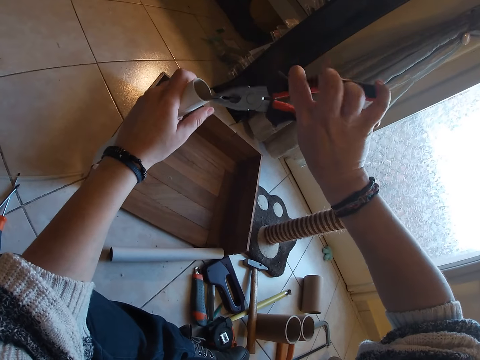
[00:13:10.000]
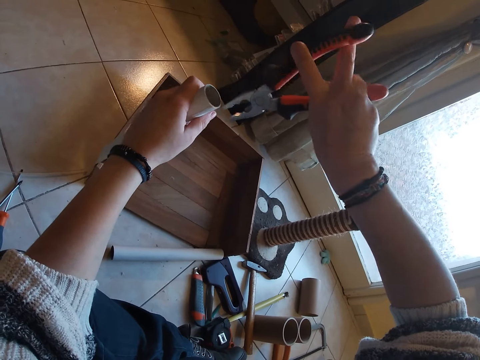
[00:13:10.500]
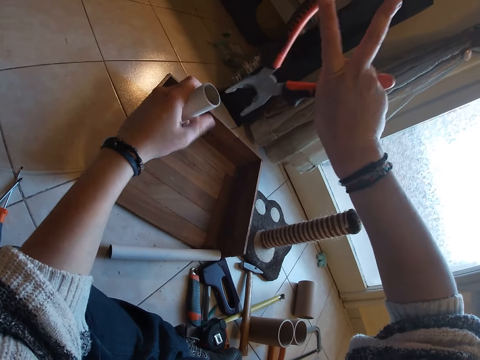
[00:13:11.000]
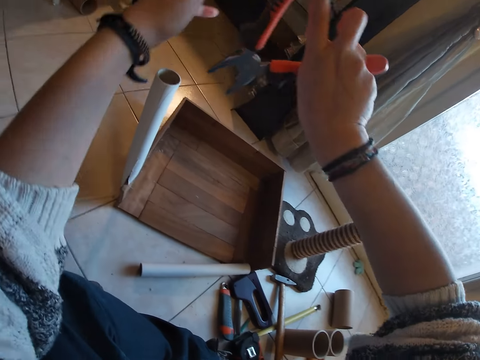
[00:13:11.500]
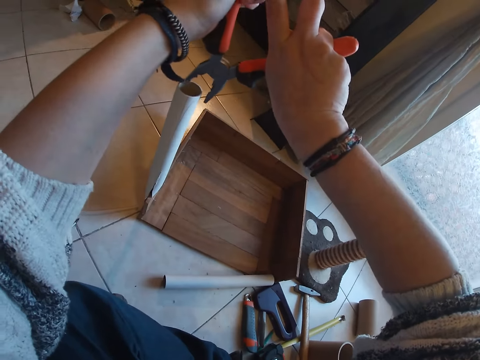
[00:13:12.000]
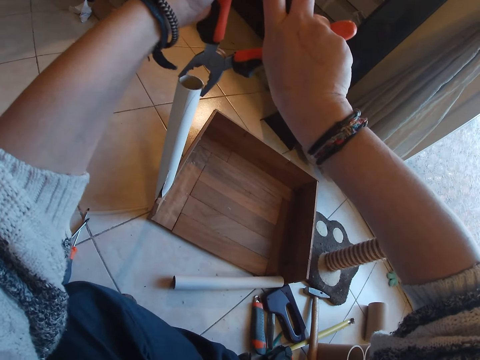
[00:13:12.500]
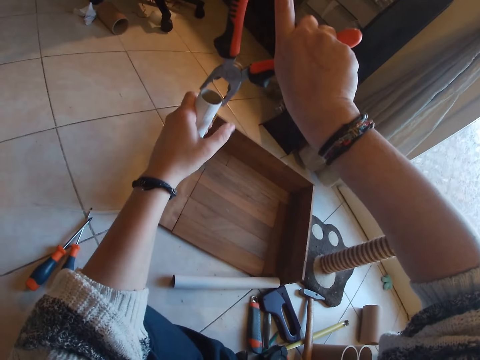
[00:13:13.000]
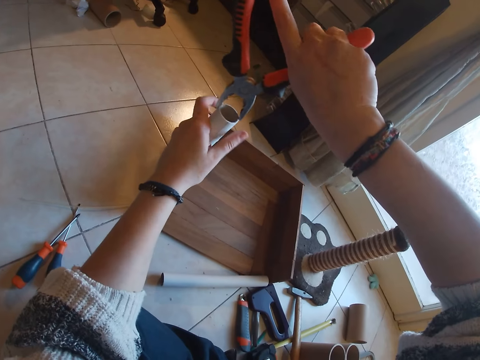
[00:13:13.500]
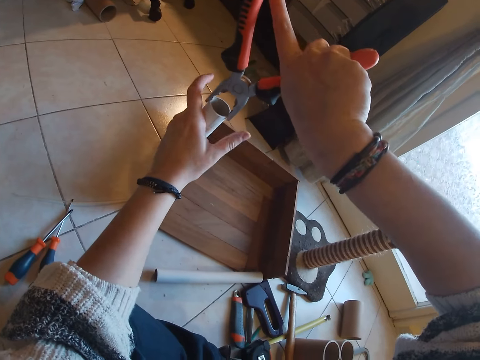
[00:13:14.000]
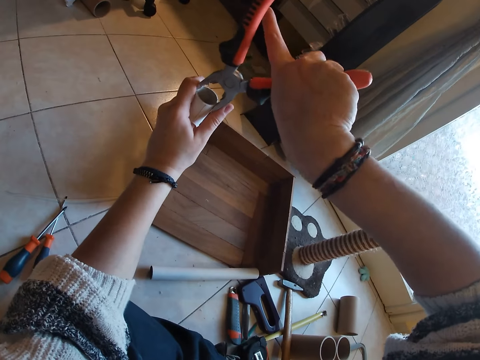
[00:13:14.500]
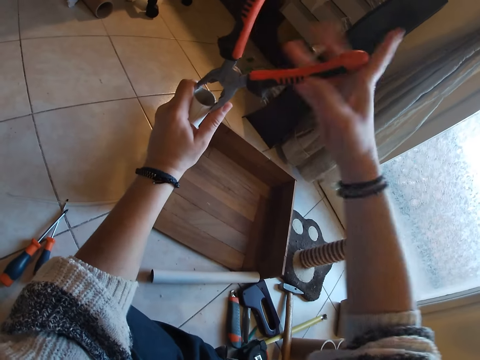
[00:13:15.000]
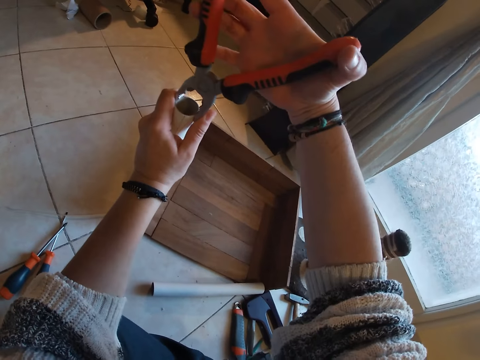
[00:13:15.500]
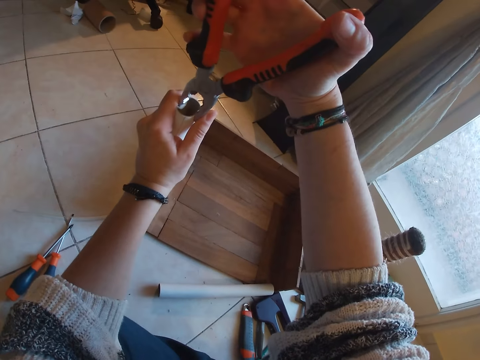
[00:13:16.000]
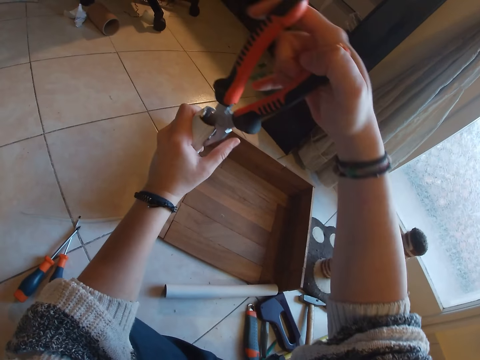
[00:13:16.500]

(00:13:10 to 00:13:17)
The camera wearer holds a carton with pliers. They press the carton with the pliers.

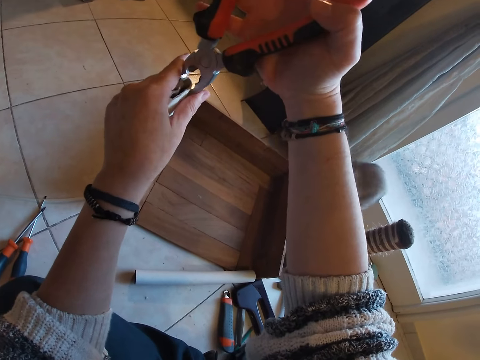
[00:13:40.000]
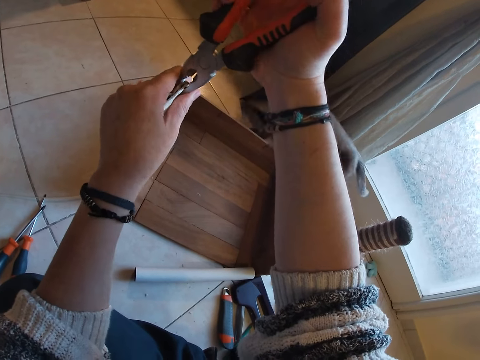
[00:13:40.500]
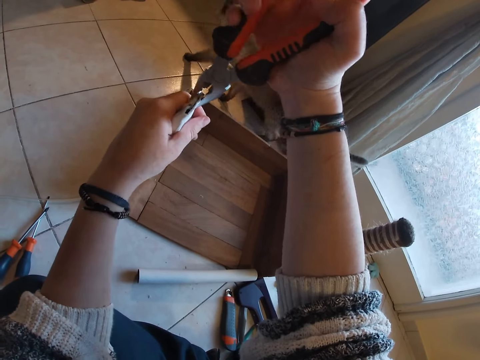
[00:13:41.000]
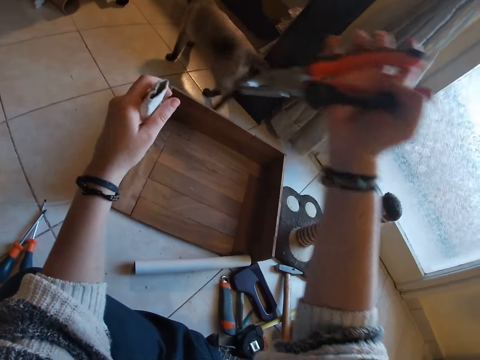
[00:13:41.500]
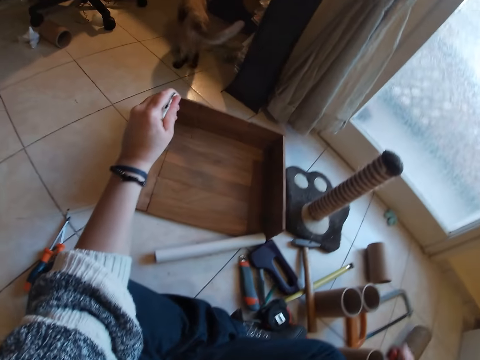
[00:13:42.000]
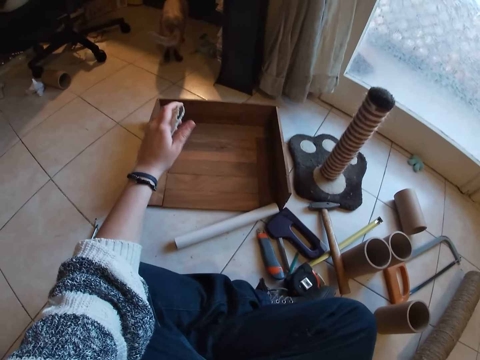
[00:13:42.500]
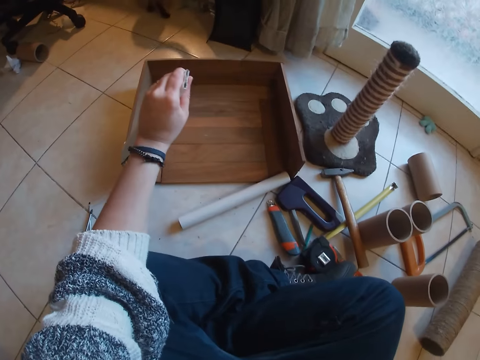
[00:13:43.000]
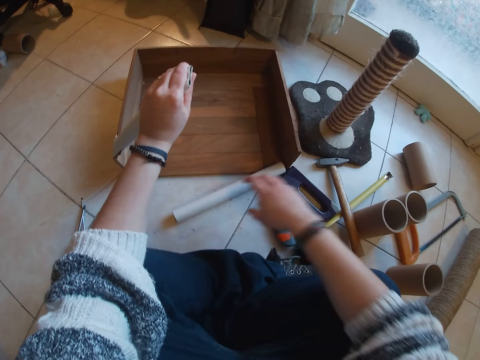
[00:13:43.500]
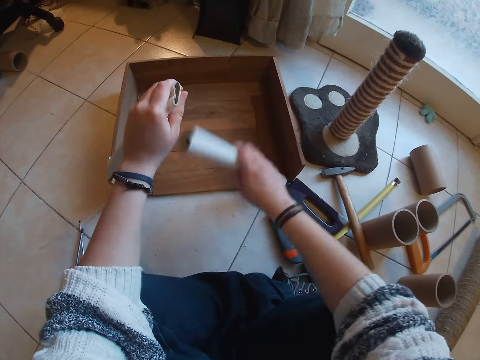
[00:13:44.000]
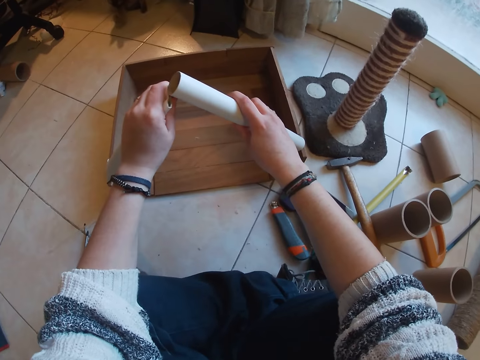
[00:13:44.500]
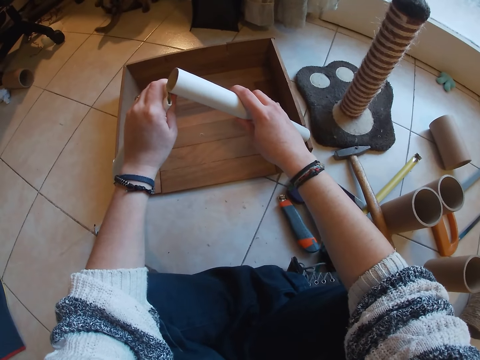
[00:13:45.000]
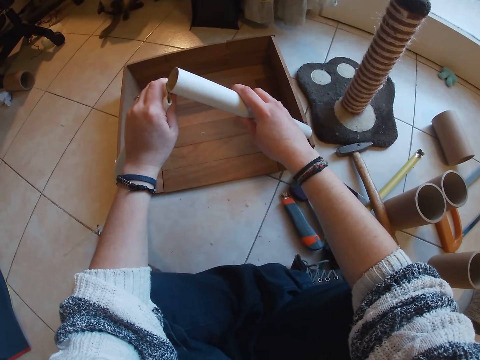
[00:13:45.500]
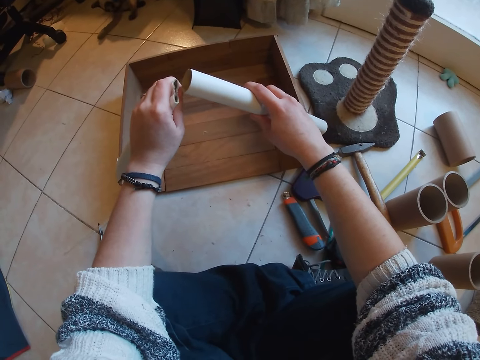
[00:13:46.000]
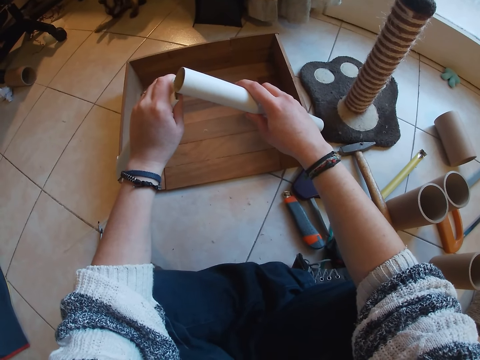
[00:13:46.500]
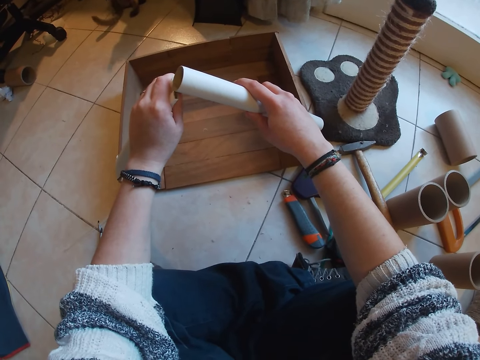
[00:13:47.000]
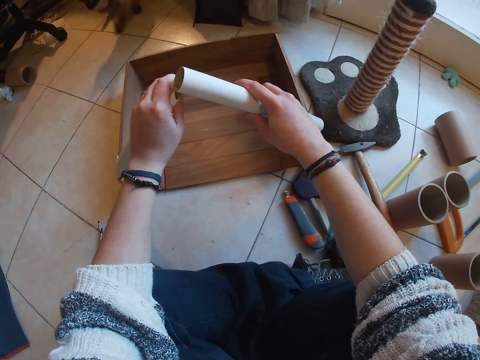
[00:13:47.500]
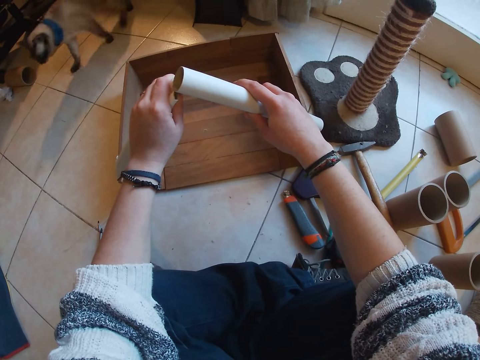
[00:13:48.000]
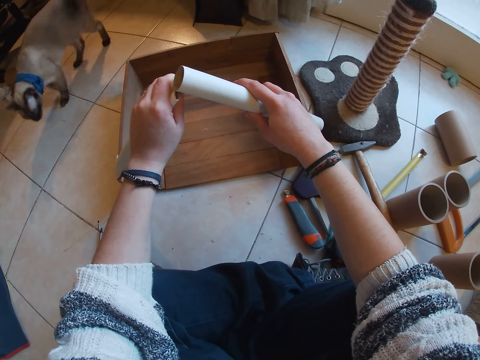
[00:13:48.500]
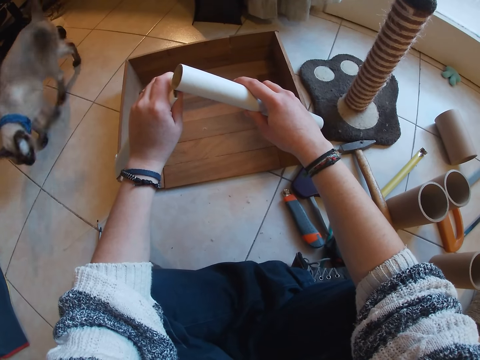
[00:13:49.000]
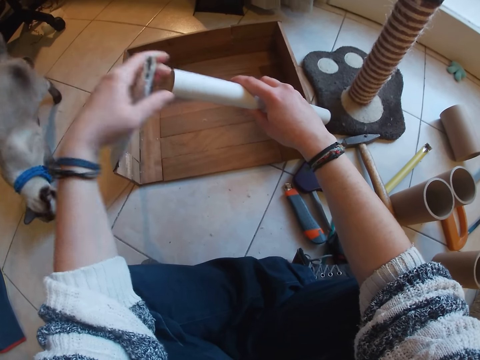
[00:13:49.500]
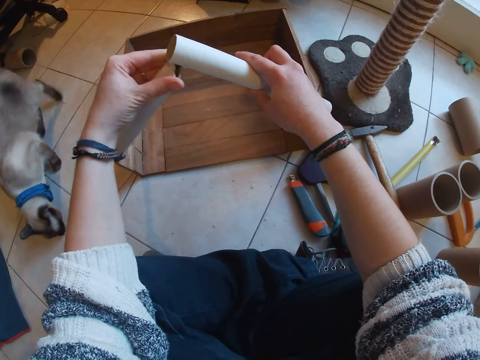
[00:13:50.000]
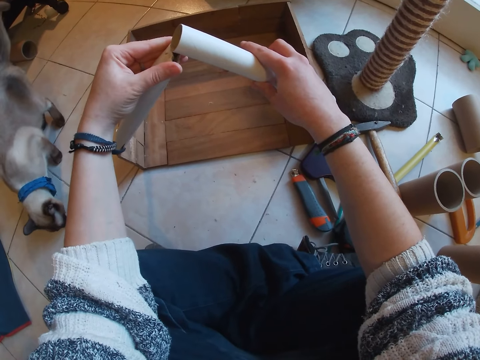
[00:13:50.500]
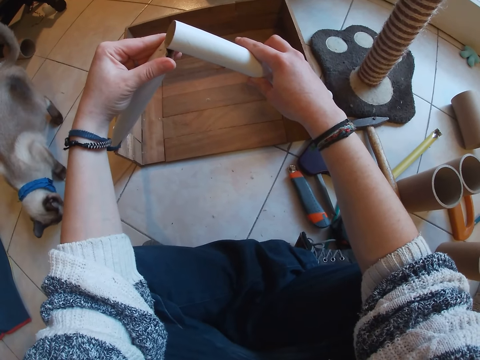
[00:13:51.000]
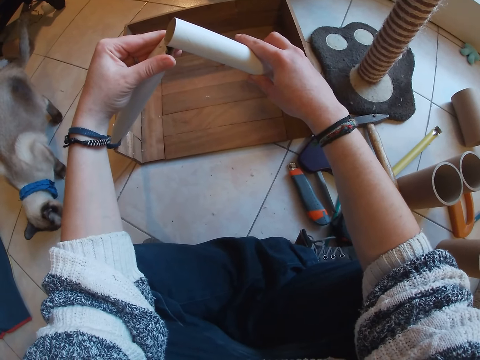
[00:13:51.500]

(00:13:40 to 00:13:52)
The camera wearer puts pliers on the floor. She picks up the craft tube from the floor with her right hand. She places the craft tube on a box on the floor with her right hand. She joins cartons with her hands. A dog walks towards the camera wearer.

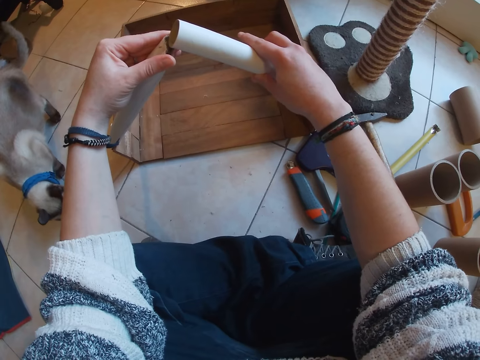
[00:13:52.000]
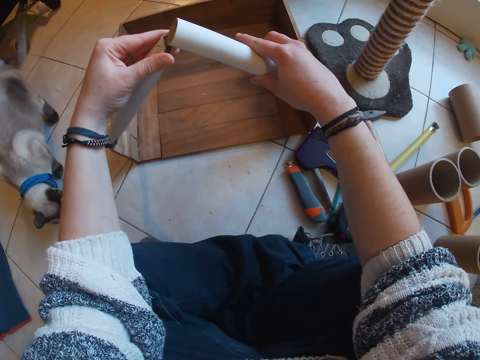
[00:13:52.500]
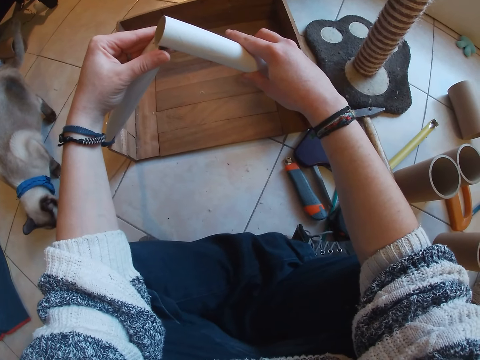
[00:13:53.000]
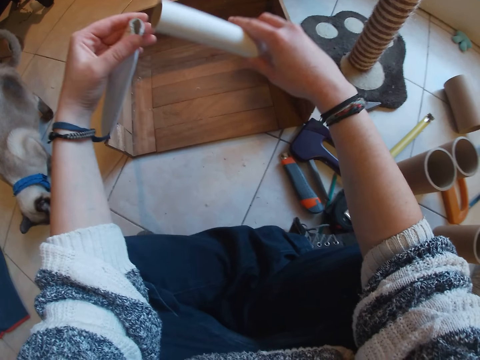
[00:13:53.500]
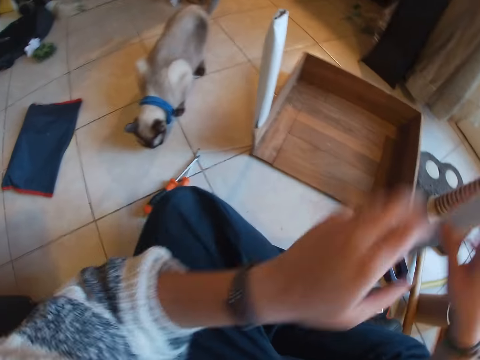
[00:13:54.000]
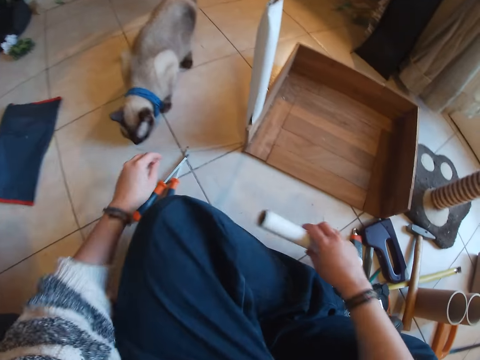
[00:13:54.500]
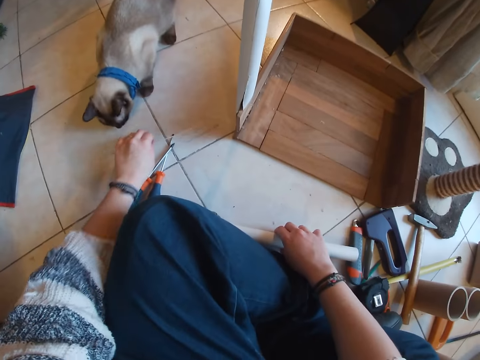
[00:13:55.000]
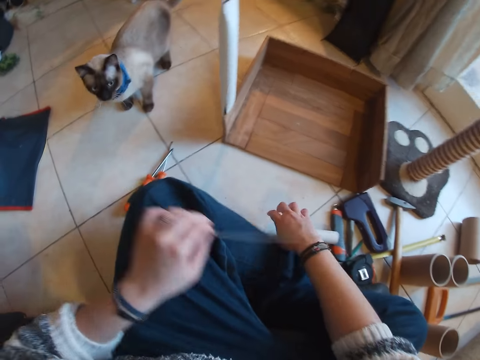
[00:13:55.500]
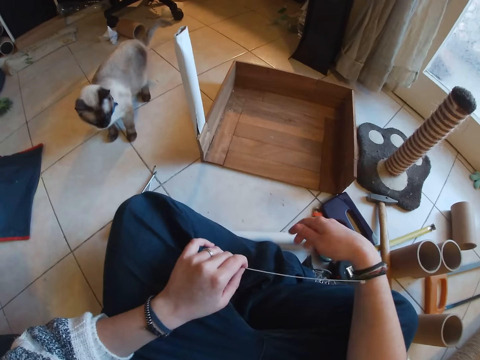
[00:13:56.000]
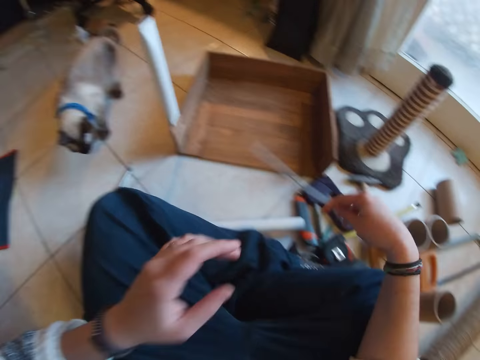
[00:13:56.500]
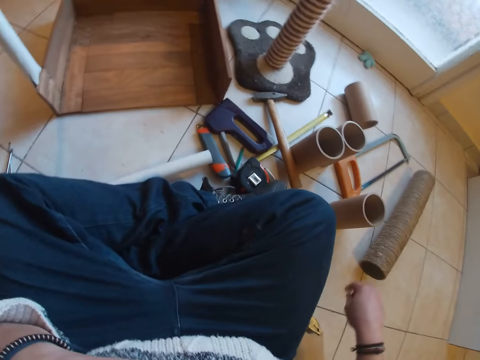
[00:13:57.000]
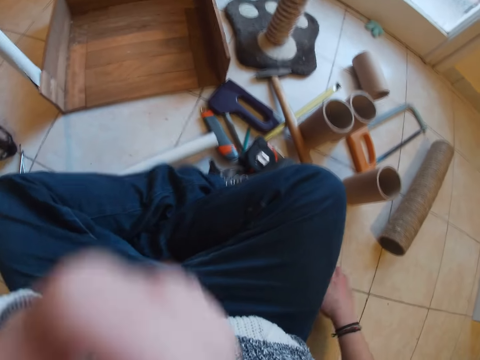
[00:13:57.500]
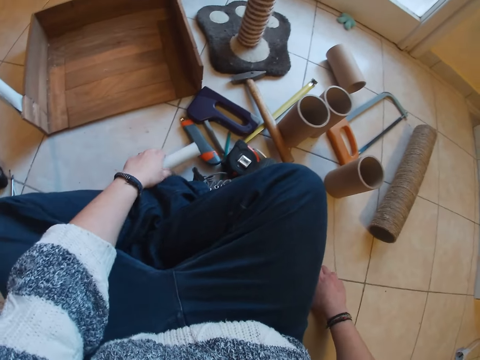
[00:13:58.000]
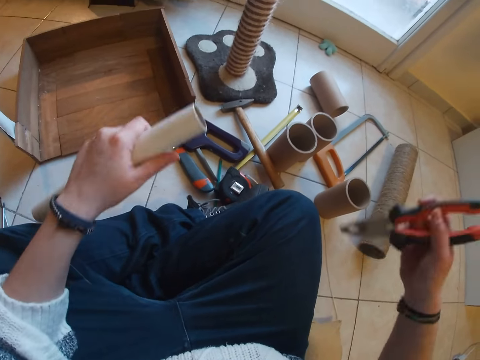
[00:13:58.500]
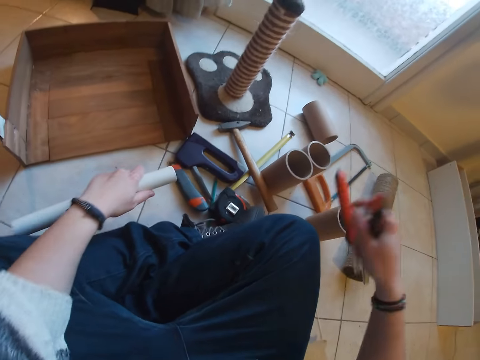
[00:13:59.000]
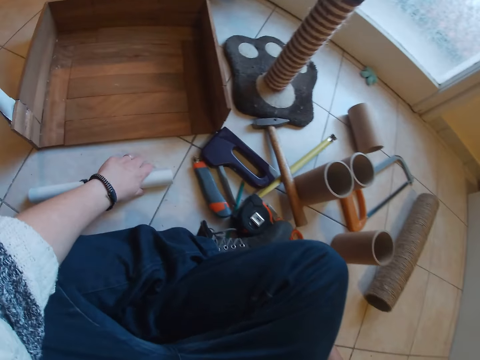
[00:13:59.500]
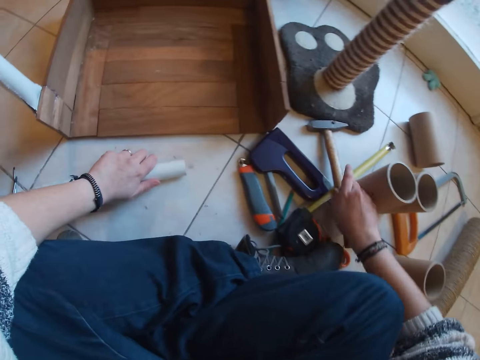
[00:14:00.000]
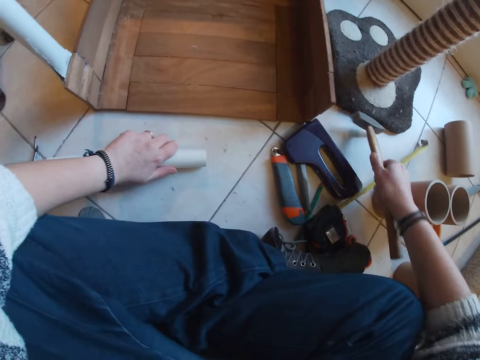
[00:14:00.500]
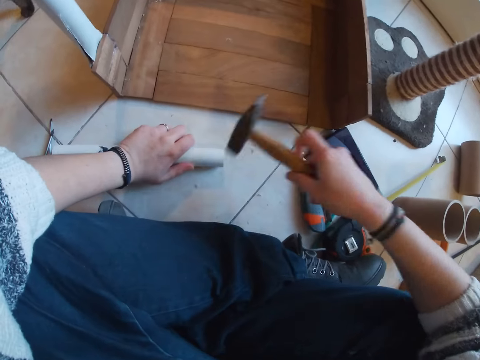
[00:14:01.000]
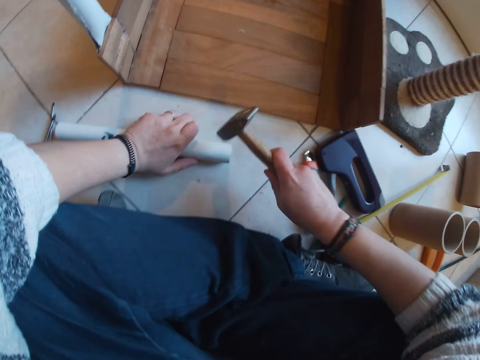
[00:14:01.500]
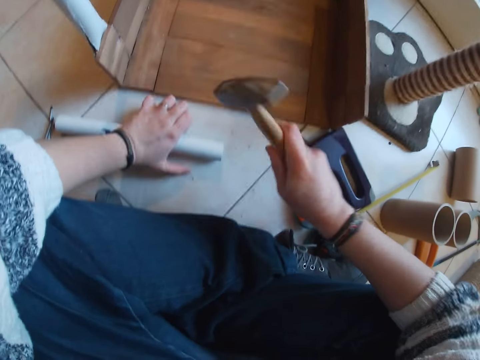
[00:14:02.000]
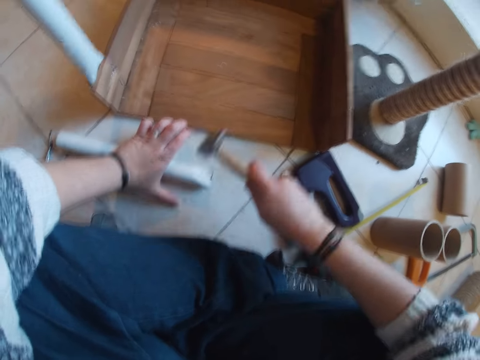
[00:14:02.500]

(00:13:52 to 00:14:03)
The camera wearer removes the second pipe from the wood with his right hand. He places the second pipe on the floor with his right hand. He picks up an iron from the floor with his left hand. He passes the iron to his right hand. He places the iron on the floor with his right hand. He picks up the second pipe from the floor with his left hand. He picks up the plier from the floor with his right hand. He drops the plier on the floor with his right hand. He places the second pipe on the floor with his left hand. He picks up a hammer from the floor with his right hand. He hits the hammer on the second pipe with his right hand.
